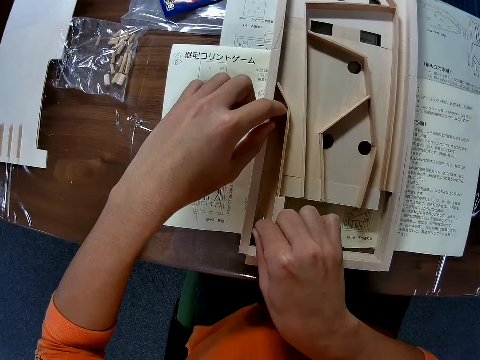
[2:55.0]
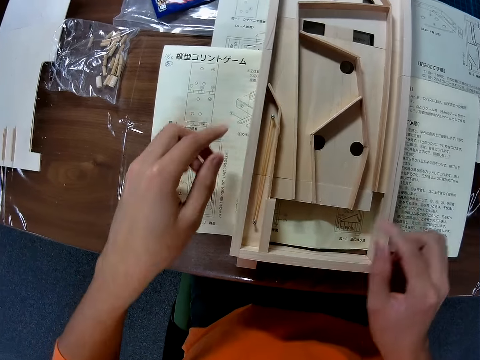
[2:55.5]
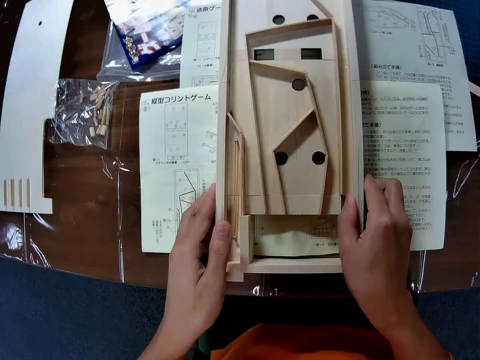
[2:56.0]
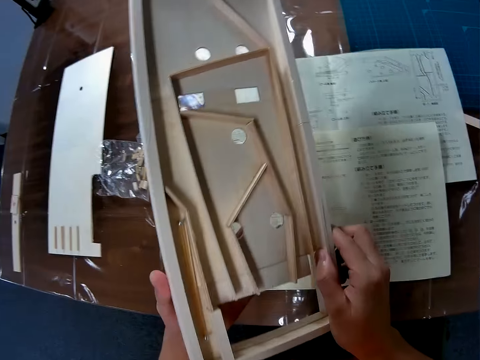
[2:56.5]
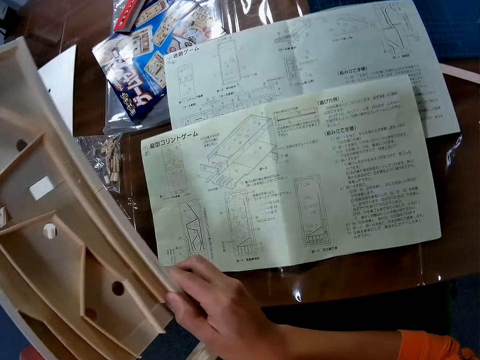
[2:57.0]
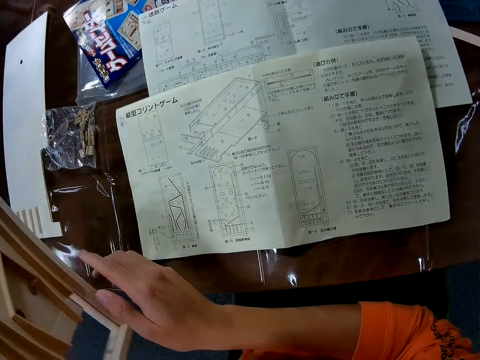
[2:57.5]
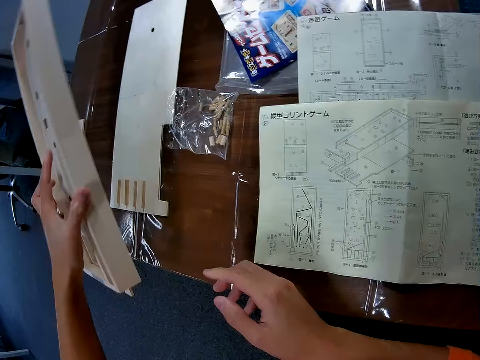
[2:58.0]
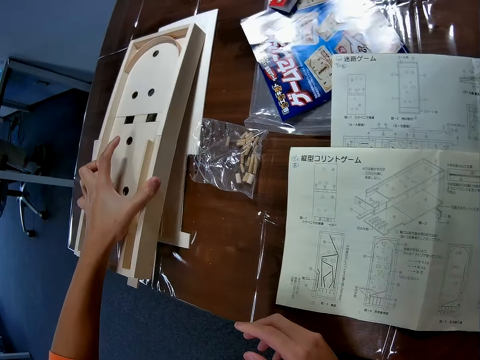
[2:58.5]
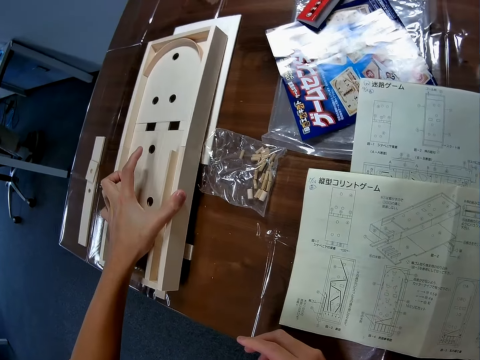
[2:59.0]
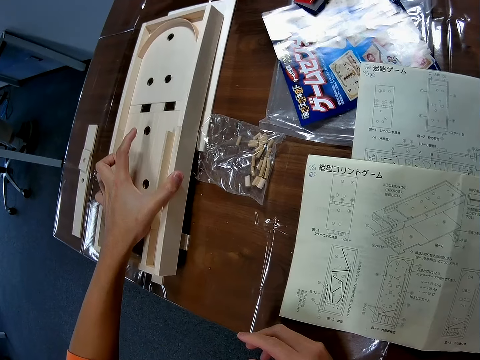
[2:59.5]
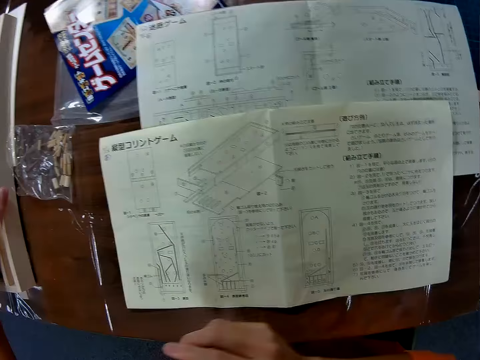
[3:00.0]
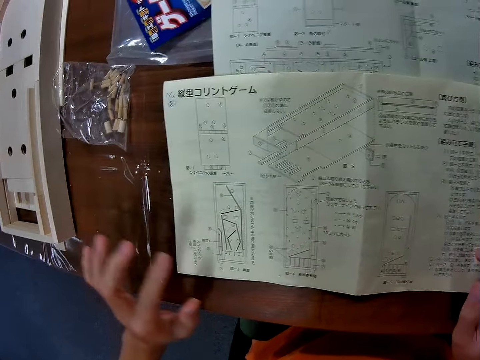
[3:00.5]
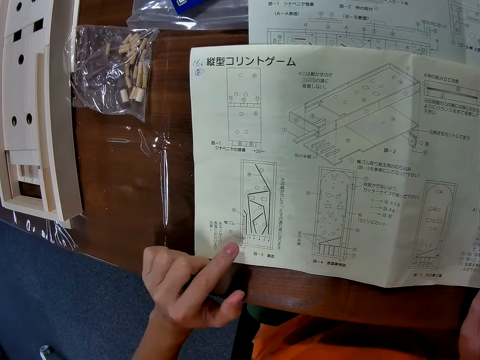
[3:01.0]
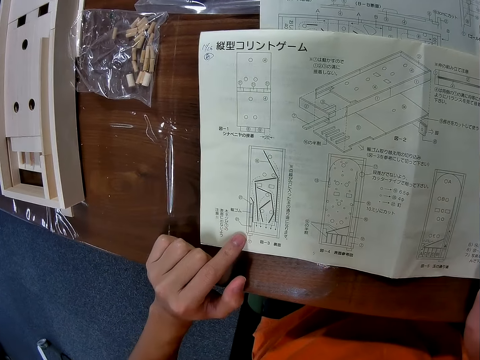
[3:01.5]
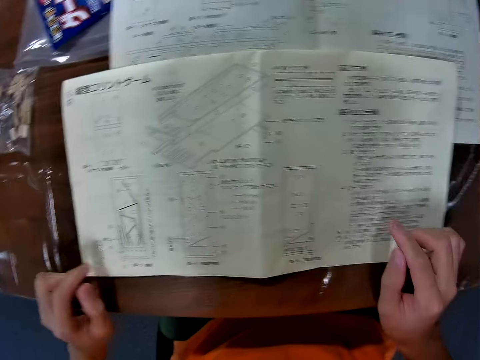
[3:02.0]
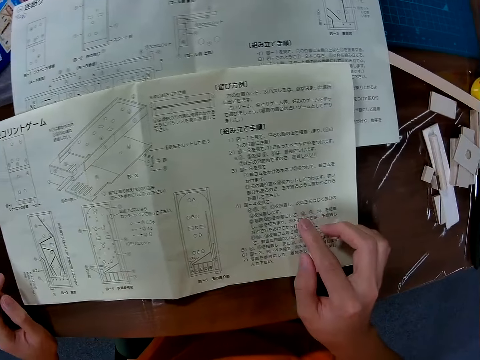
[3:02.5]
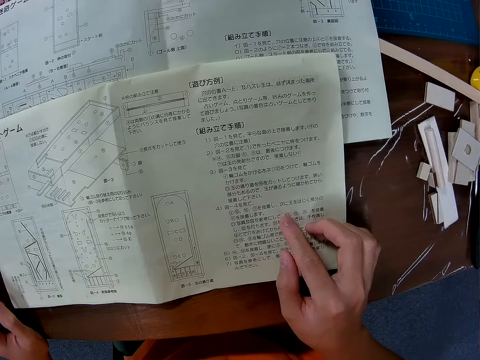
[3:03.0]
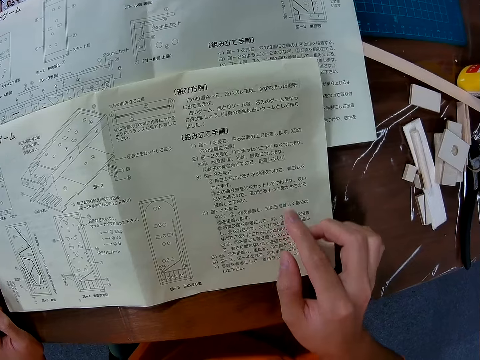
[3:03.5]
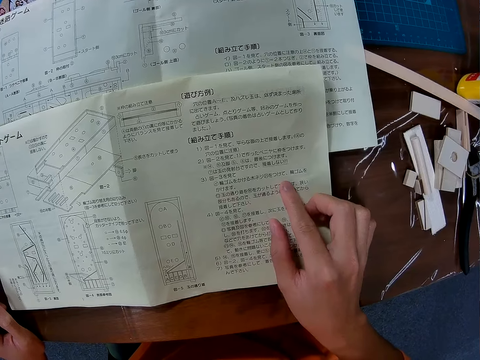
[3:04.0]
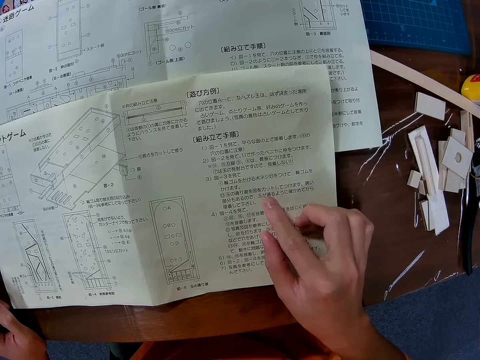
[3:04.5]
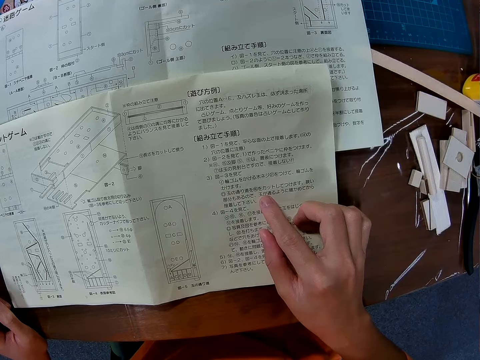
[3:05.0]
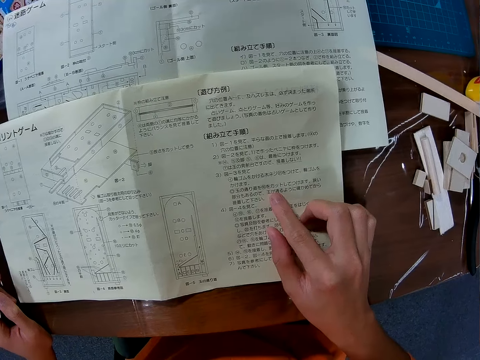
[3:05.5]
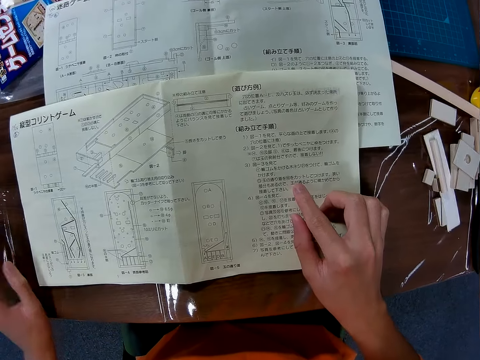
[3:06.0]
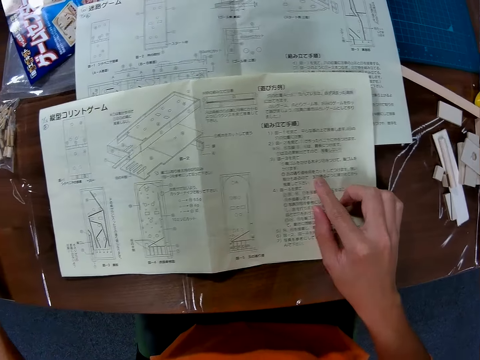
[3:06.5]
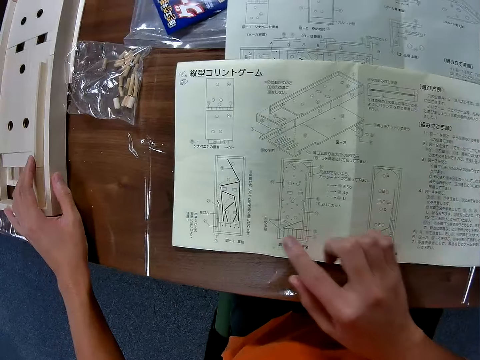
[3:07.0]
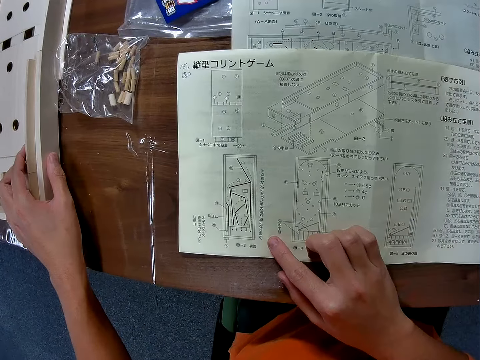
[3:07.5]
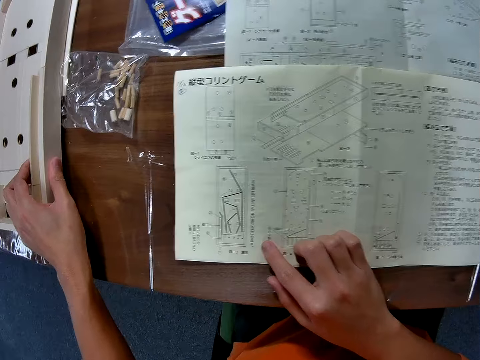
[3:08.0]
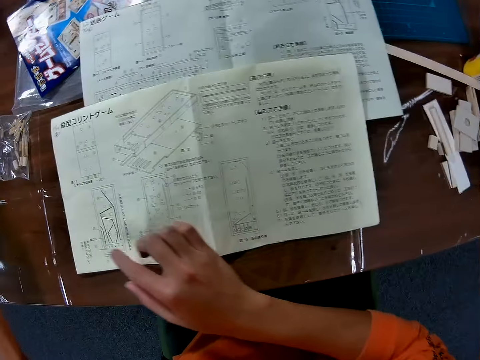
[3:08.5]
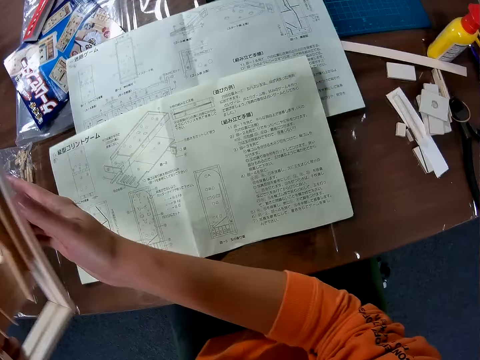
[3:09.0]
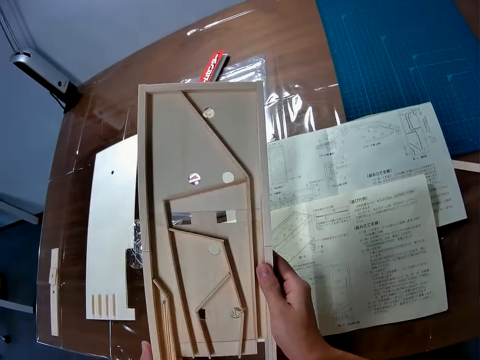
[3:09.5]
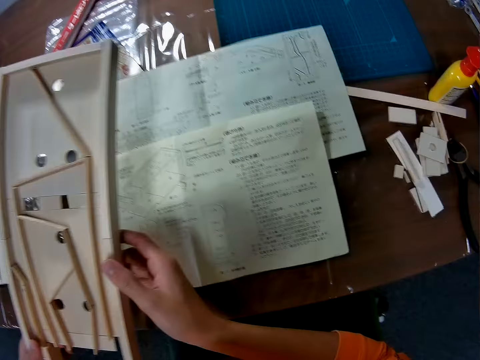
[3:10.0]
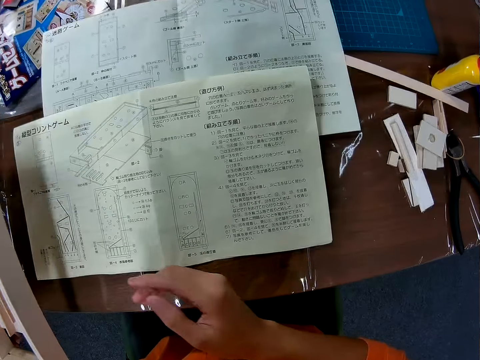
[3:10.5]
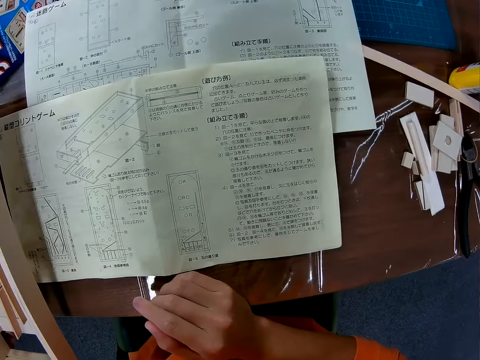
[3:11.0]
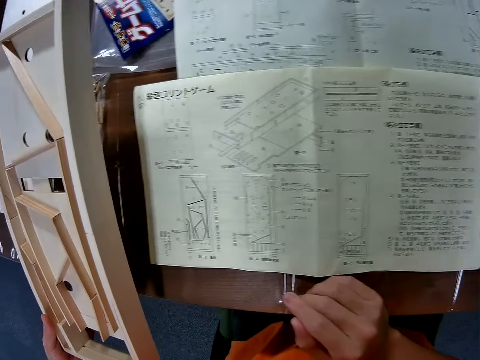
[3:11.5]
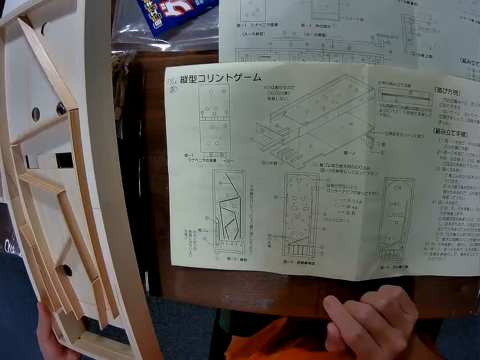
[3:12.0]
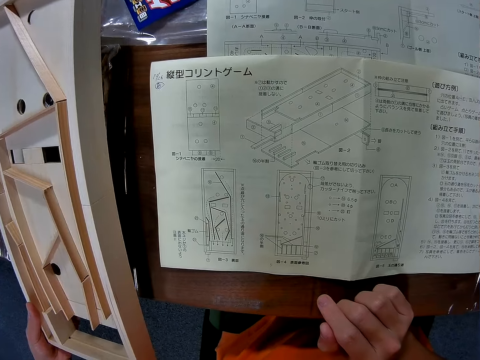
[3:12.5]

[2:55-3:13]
The camera wearer picks up the wooden mechanical model from the table with both his hands. He reads the manual. He drops the wooden mechanical model on the table. He stares at the blueprint paper on the table. He picks up the wooden mechanical model from the table with his left hand. He reads the manual. He holds the wooden mechanical model with both hands. He stares at the blueprint paper on the table.

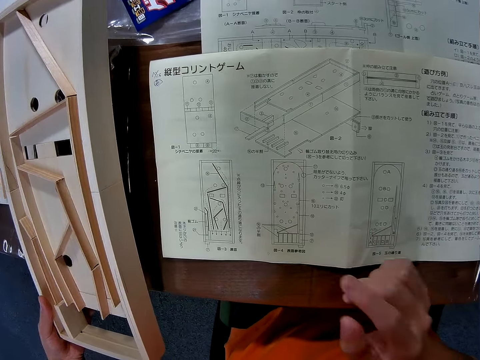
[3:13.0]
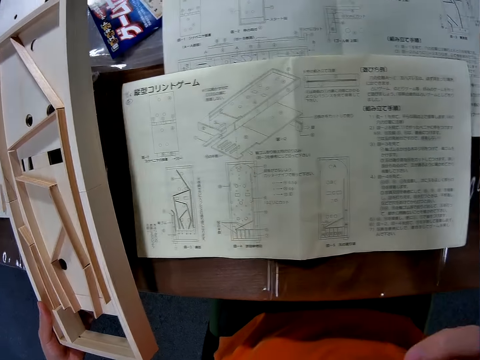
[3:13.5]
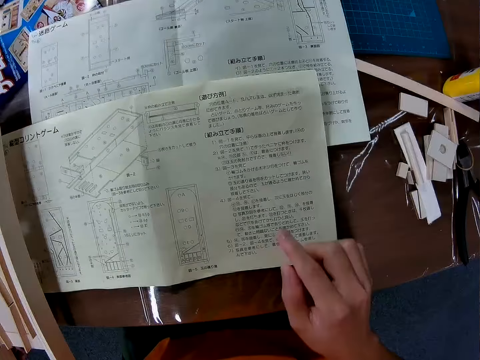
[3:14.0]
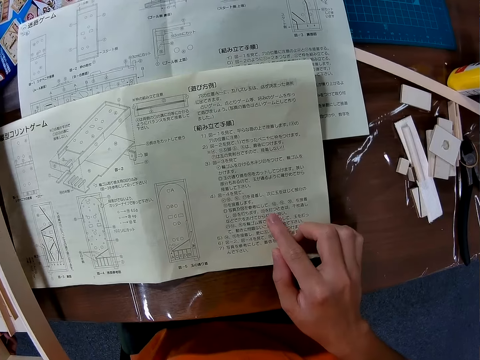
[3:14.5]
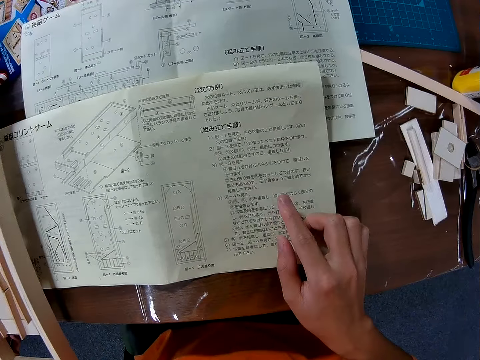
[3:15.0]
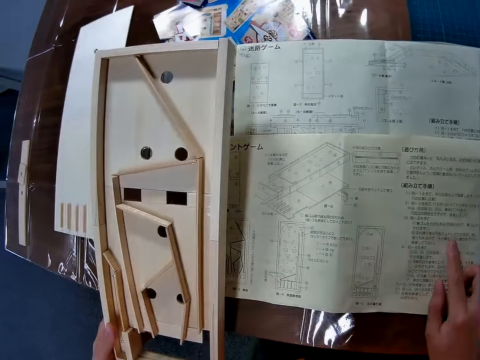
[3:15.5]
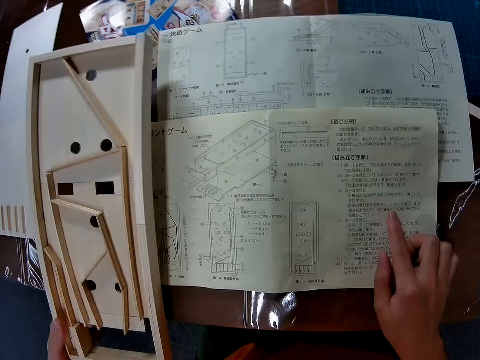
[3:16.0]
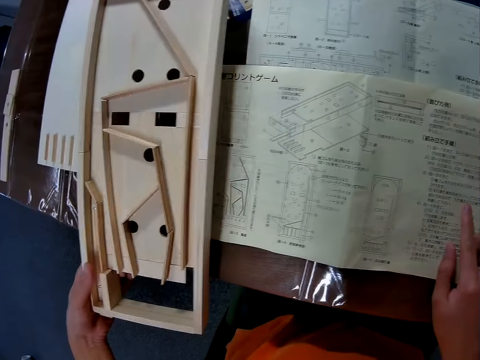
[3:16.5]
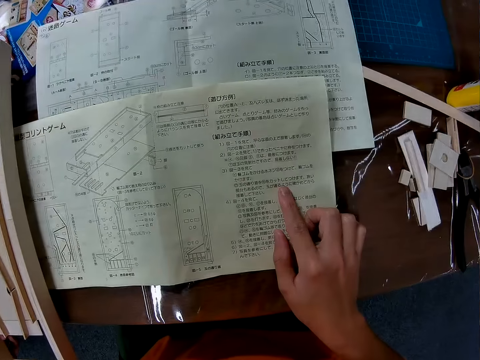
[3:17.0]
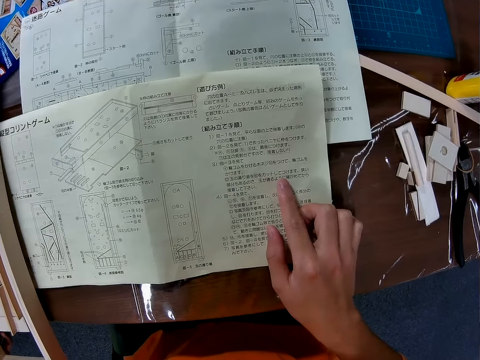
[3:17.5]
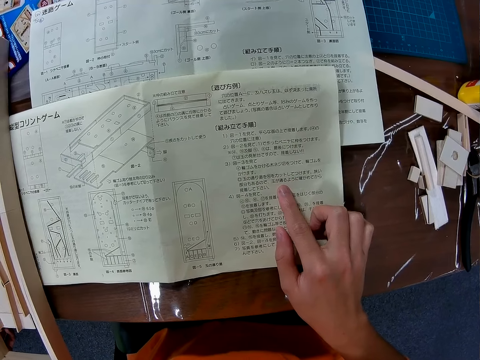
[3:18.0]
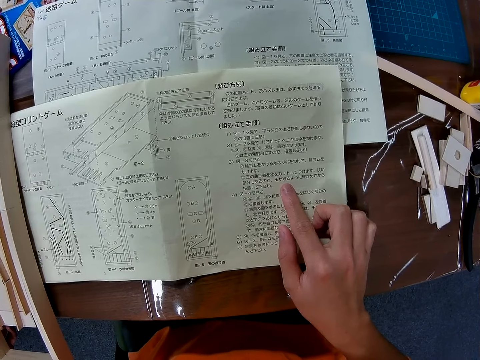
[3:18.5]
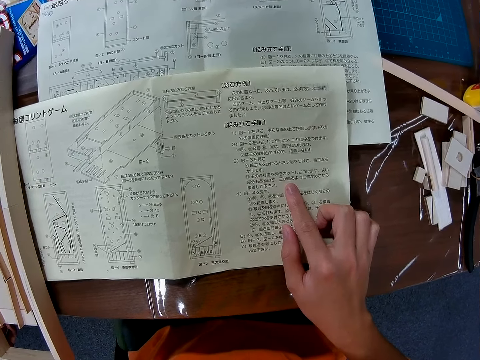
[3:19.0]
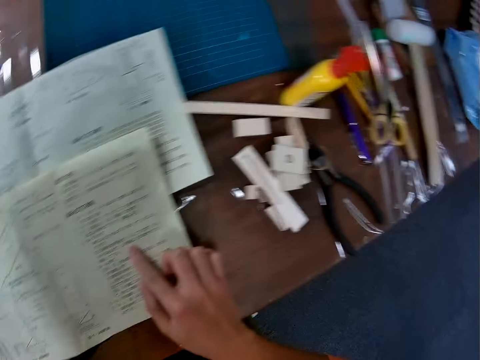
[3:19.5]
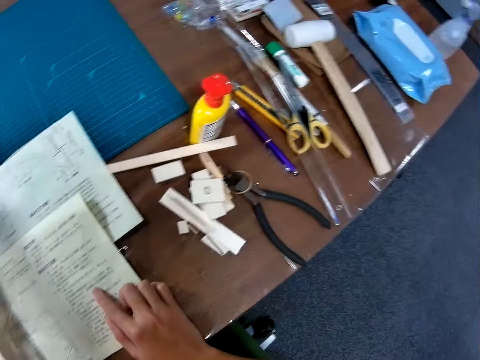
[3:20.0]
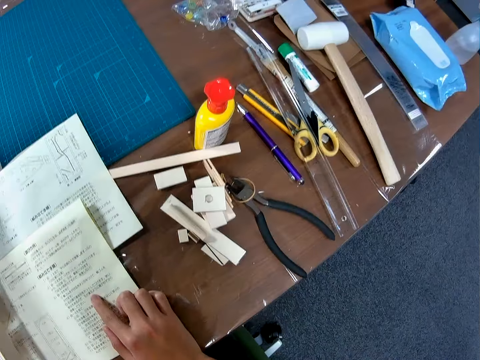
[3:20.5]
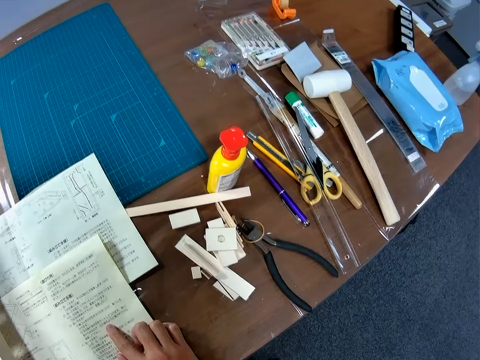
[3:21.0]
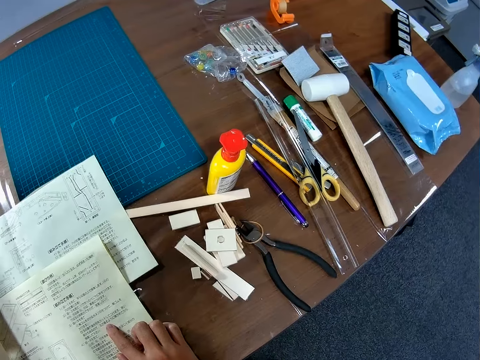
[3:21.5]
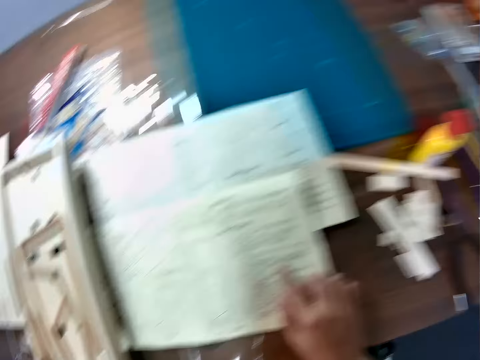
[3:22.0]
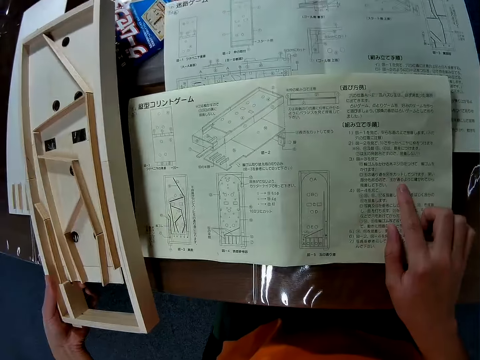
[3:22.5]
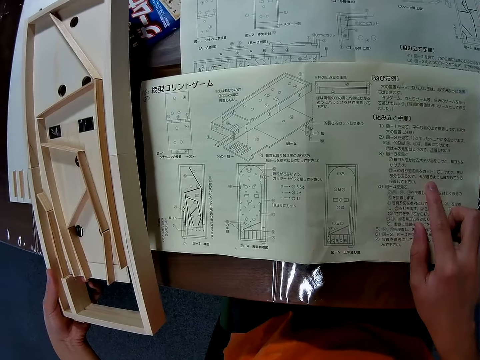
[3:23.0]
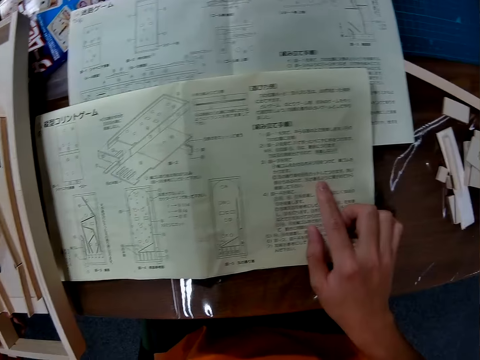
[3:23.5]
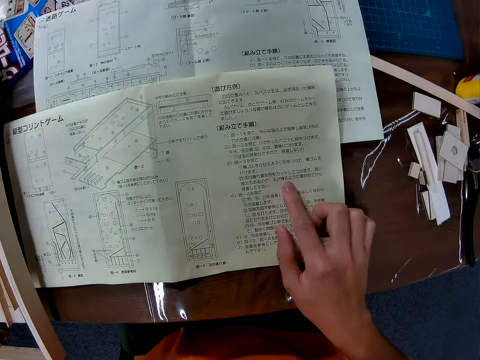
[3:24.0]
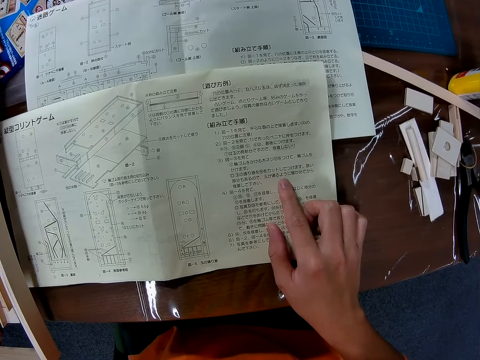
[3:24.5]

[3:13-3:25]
The camera wearer touches his face with his right hand. He places his right hand on the blueprint paper. He stares at the blueprint paper on the table. He looks at the wooden object. He looks beside him. He reads the manual.
